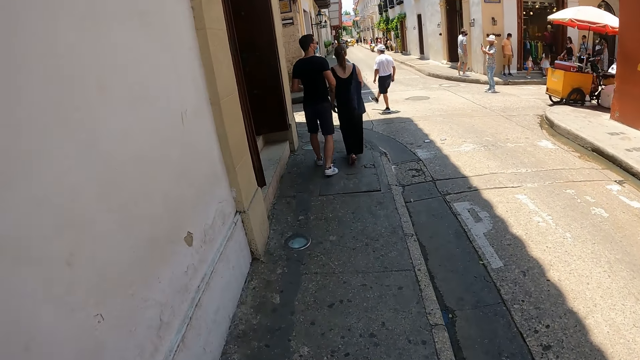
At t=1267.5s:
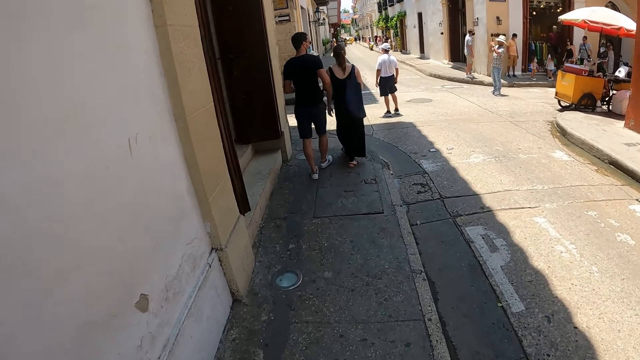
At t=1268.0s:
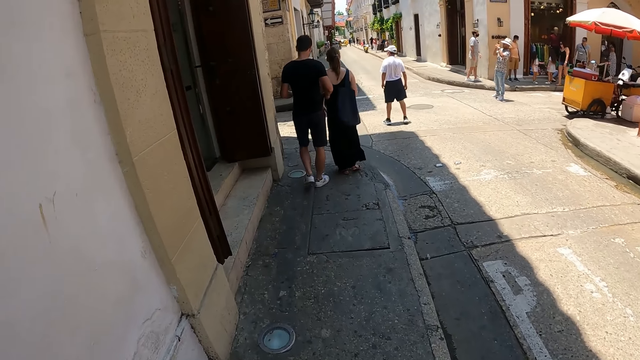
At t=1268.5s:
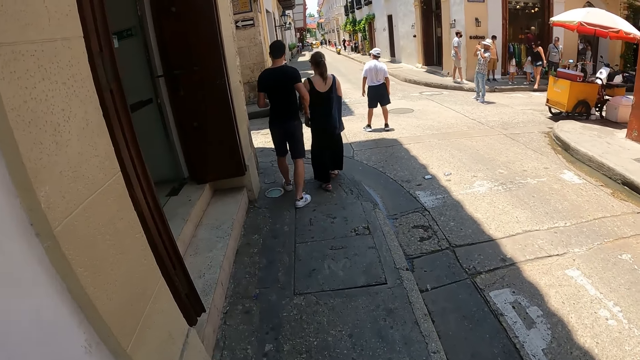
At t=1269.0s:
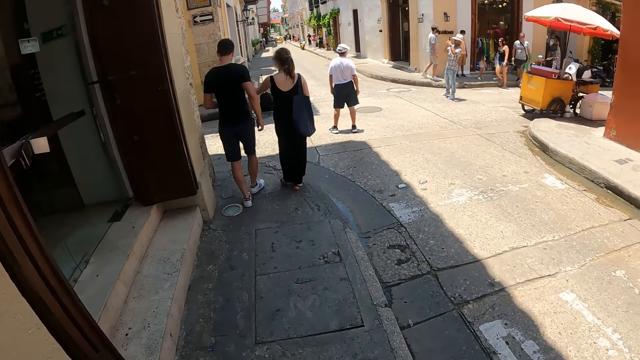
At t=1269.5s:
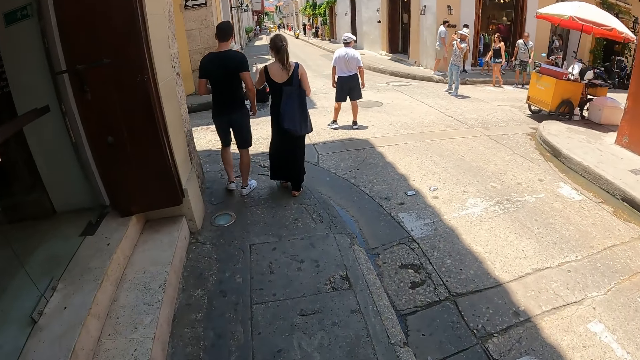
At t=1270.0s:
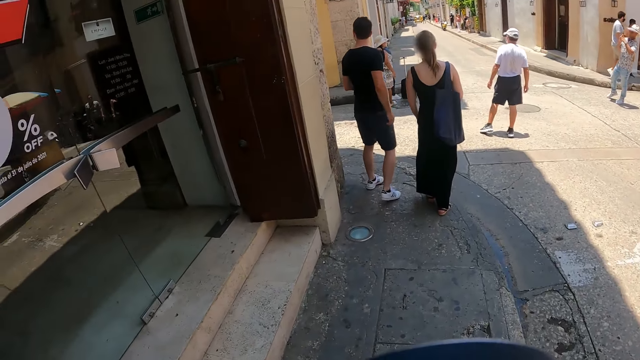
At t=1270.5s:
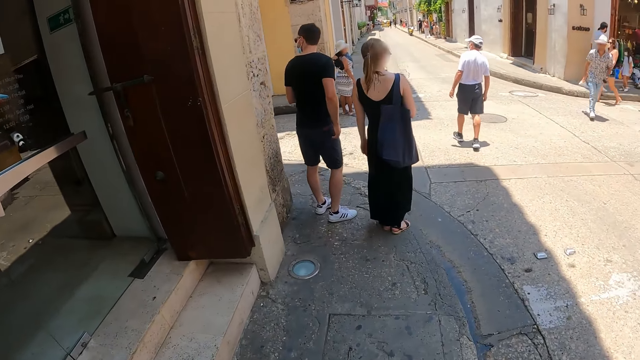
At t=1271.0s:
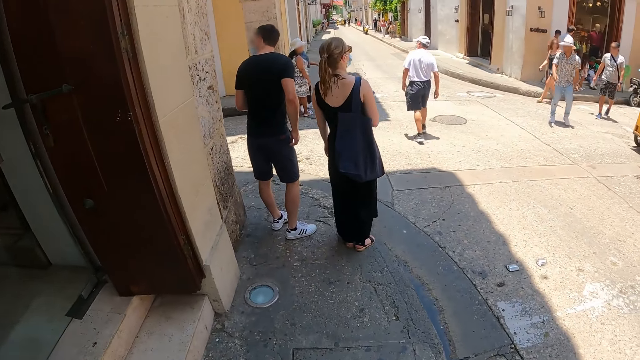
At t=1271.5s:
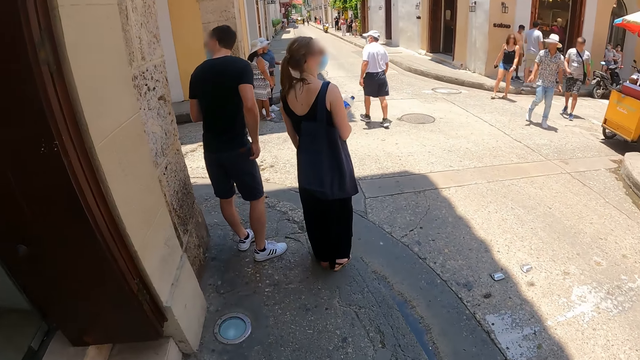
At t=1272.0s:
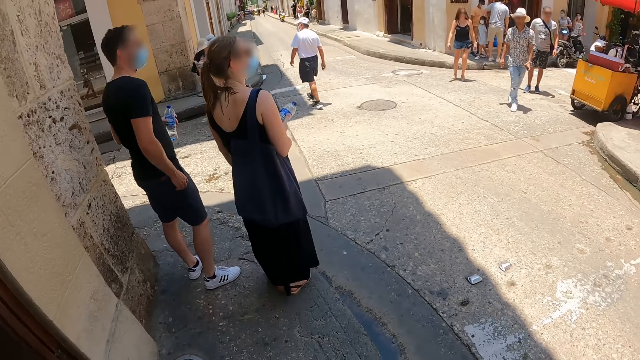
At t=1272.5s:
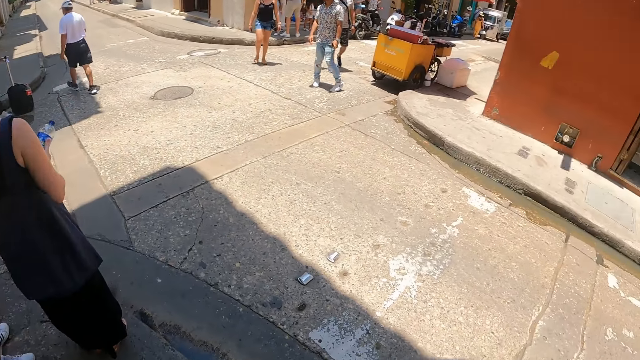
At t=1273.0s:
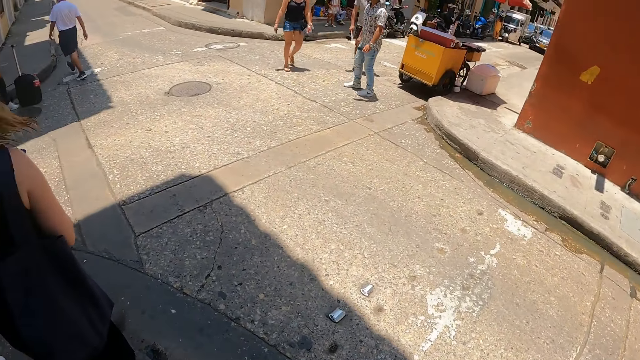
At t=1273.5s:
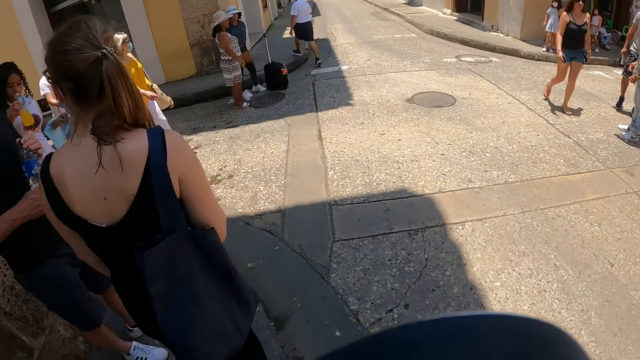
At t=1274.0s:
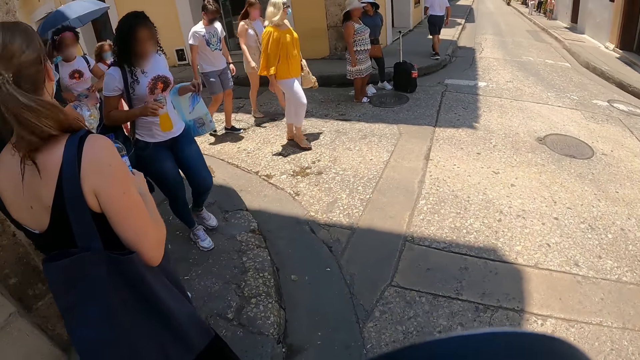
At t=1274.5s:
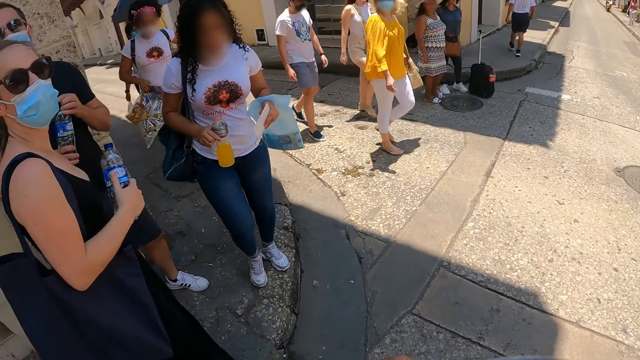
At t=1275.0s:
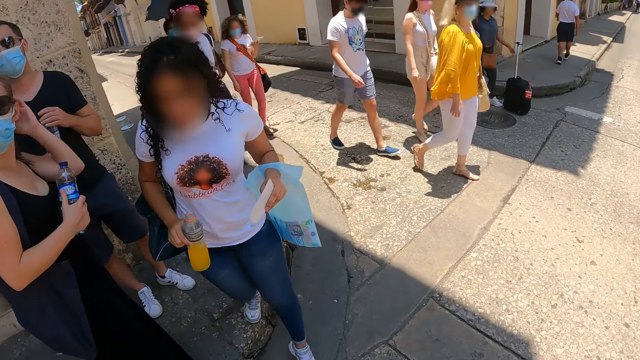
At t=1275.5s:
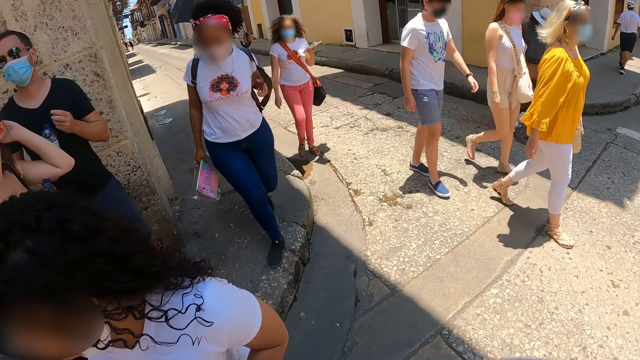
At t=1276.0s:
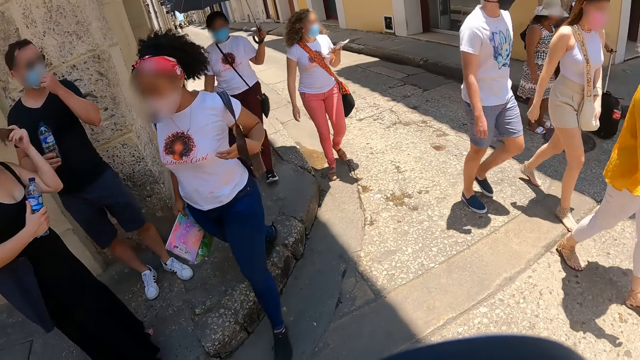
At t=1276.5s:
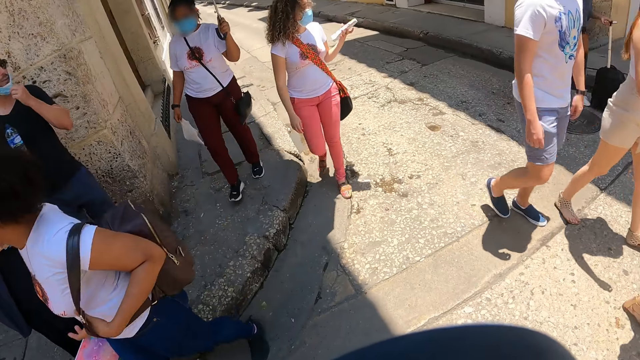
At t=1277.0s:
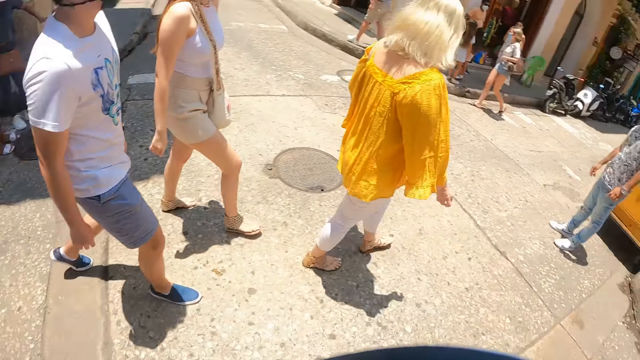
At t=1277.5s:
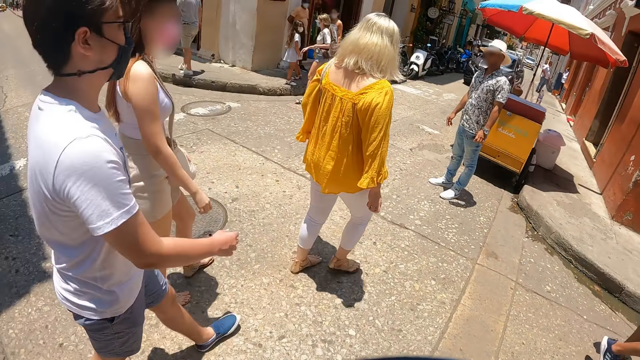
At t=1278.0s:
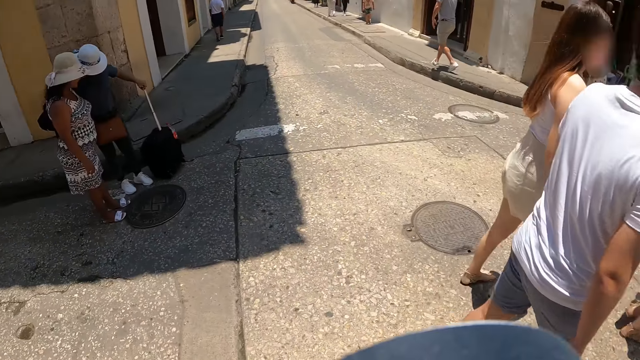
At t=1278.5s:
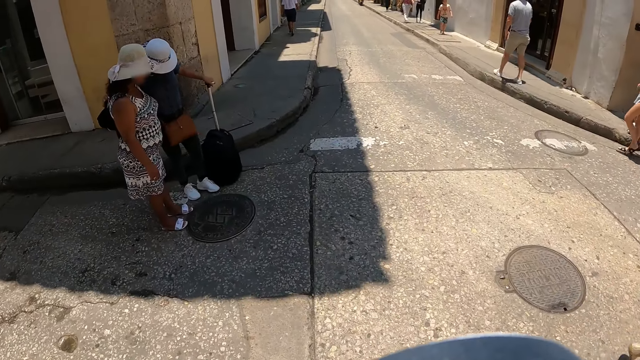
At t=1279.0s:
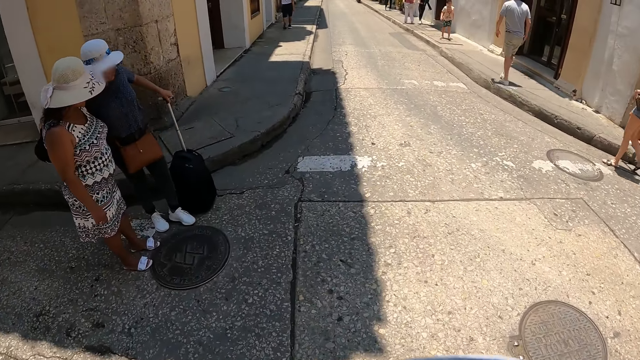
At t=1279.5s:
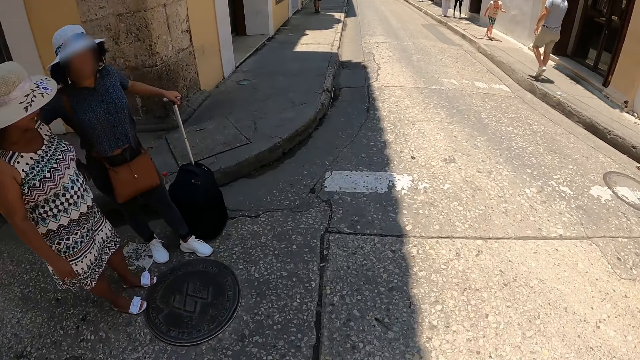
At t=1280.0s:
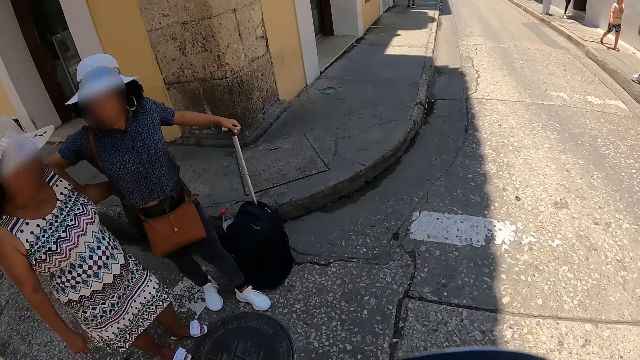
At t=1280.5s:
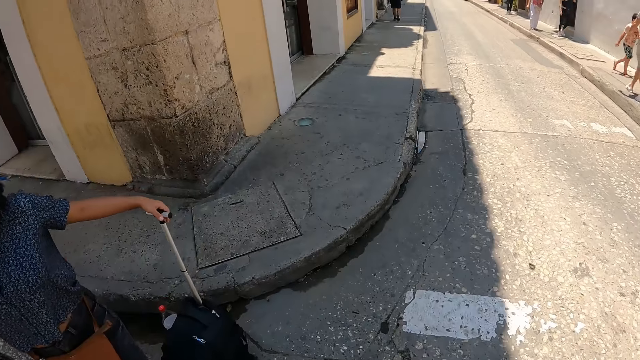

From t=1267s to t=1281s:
The camera wearer looks around. They walk on the road. They look around. They walk on the road.

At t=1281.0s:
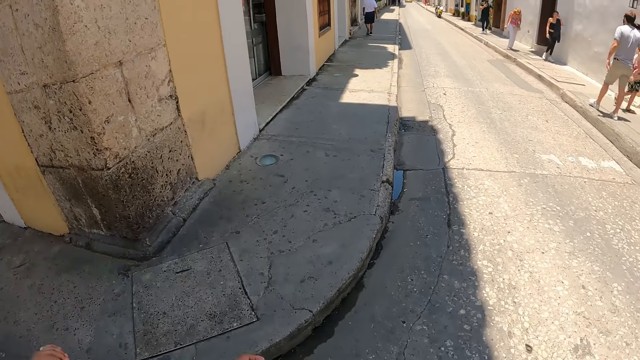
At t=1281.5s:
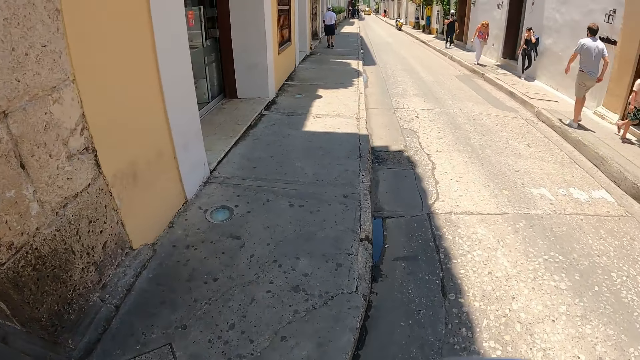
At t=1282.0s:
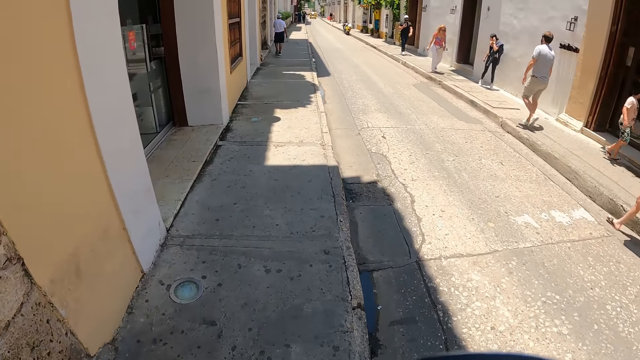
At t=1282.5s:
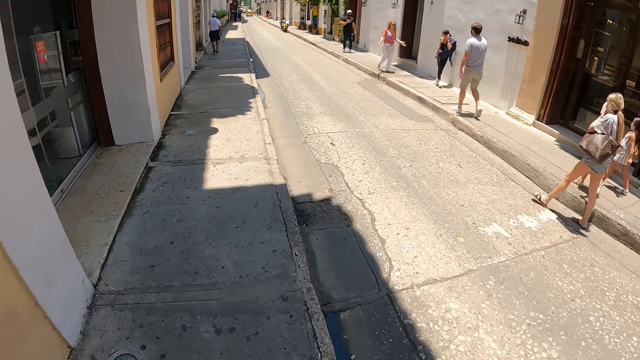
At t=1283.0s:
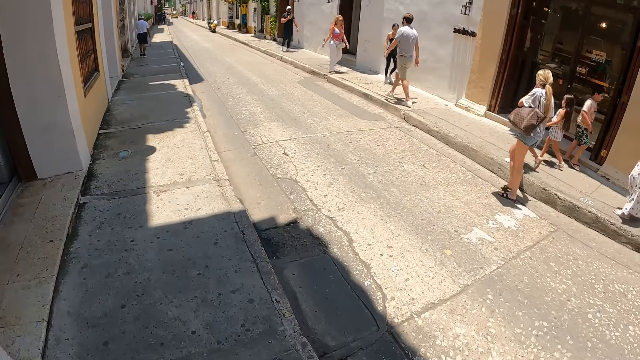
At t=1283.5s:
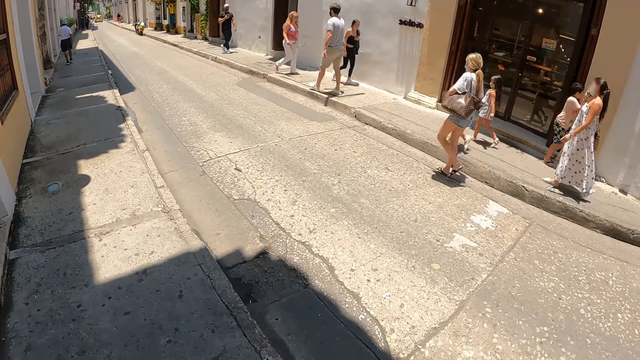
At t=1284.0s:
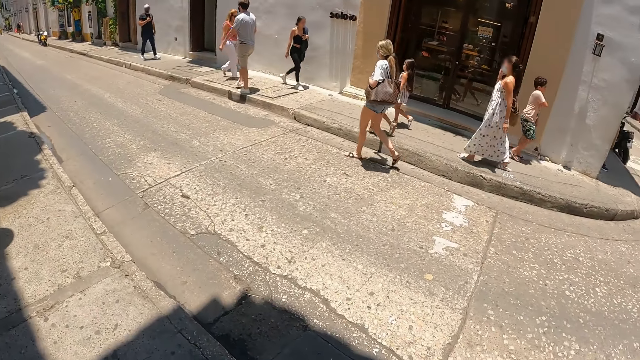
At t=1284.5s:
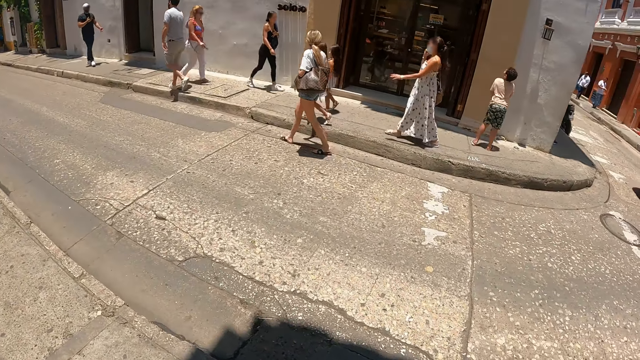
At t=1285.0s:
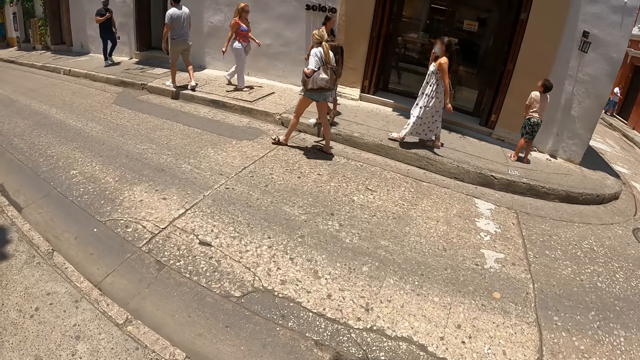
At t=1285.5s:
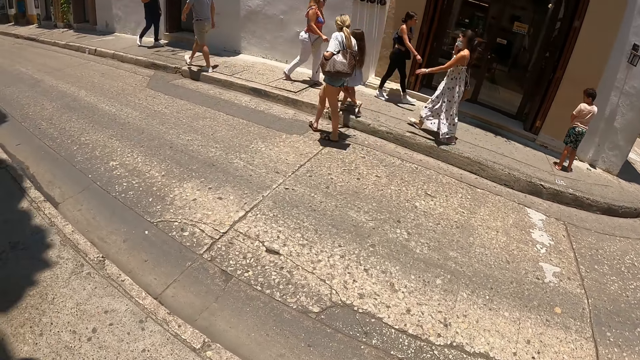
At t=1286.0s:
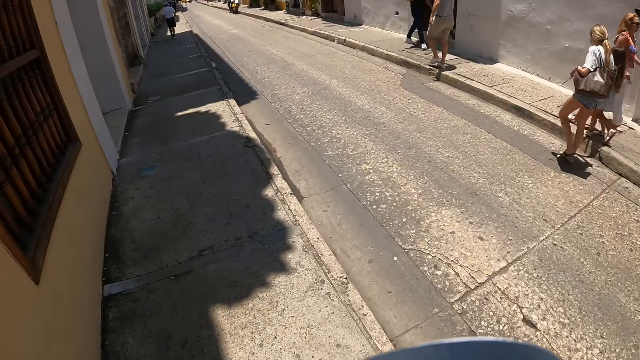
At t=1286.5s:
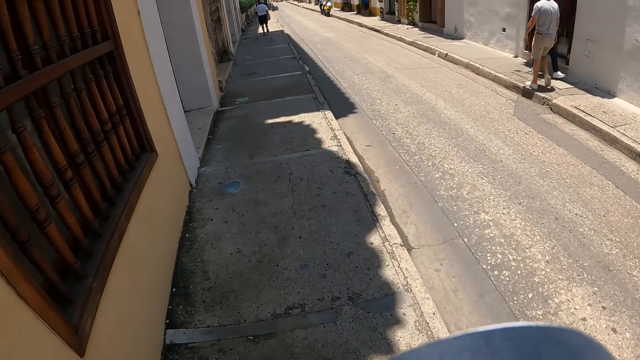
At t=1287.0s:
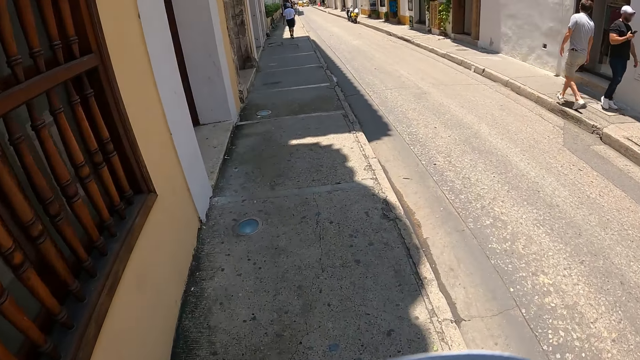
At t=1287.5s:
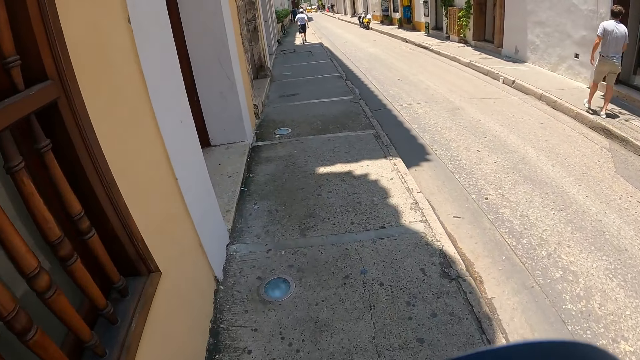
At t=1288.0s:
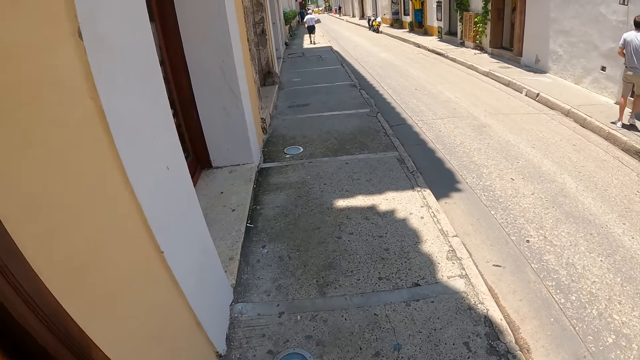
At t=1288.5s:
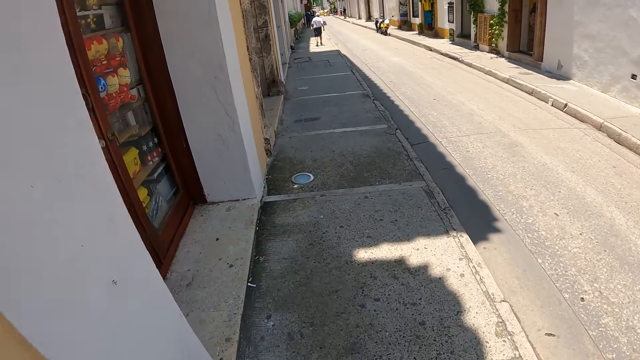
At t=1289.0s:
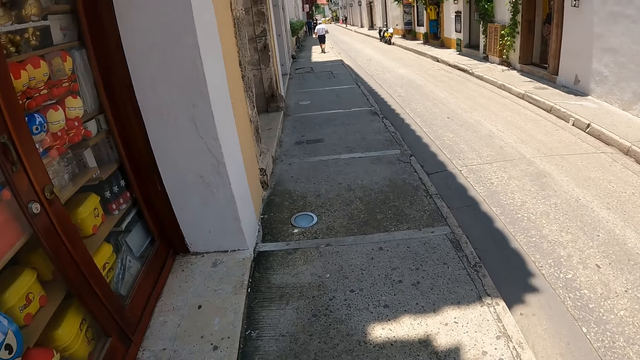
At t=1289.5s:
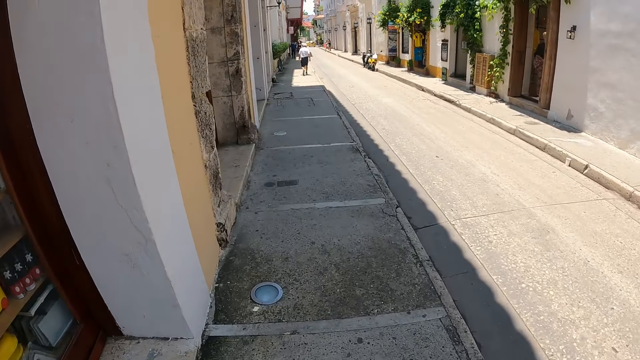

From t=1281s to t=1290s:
The camera wearer walks on the pathway. They look at the shop. They walk on the pathway.
